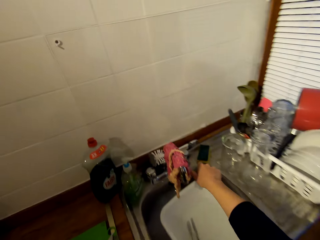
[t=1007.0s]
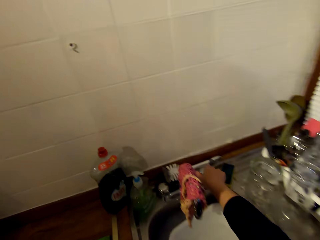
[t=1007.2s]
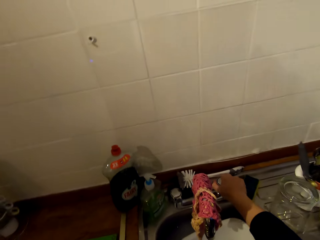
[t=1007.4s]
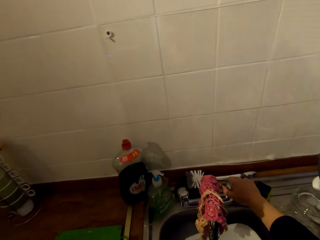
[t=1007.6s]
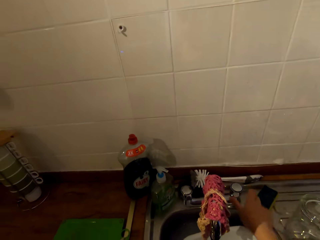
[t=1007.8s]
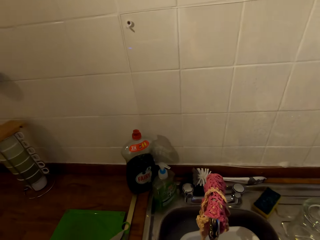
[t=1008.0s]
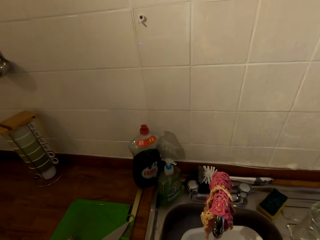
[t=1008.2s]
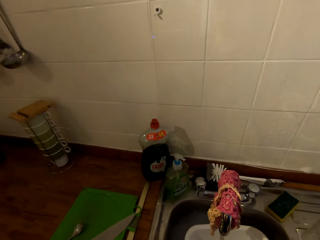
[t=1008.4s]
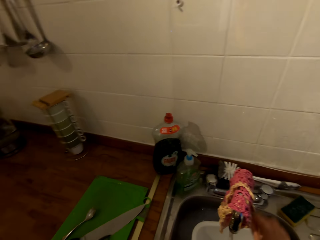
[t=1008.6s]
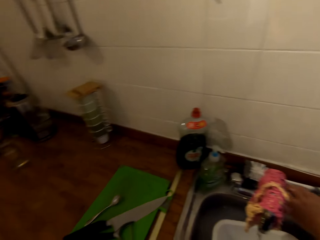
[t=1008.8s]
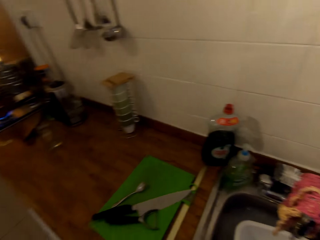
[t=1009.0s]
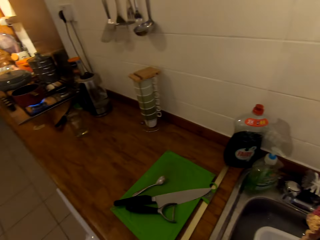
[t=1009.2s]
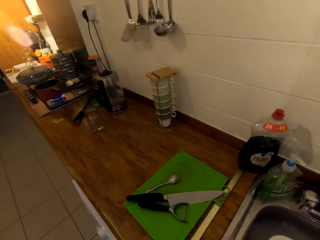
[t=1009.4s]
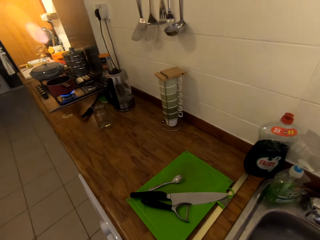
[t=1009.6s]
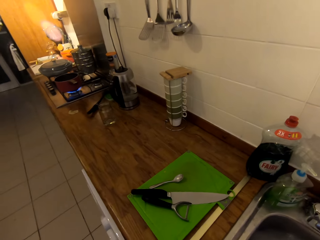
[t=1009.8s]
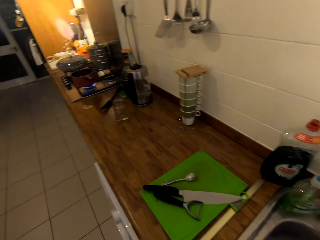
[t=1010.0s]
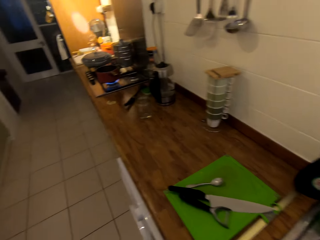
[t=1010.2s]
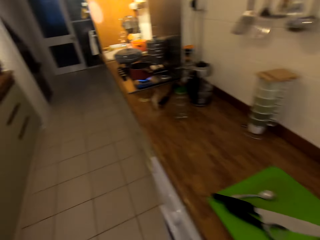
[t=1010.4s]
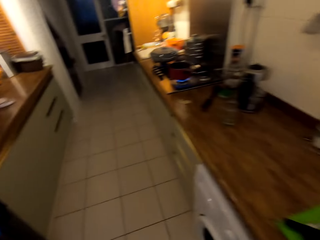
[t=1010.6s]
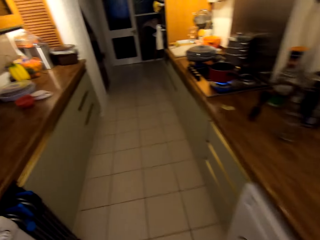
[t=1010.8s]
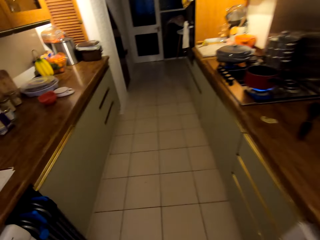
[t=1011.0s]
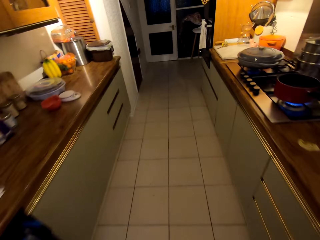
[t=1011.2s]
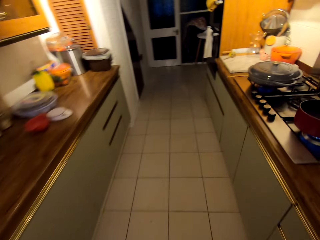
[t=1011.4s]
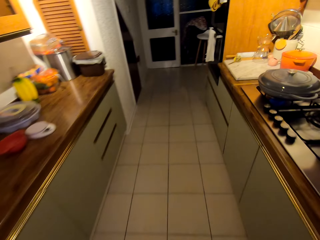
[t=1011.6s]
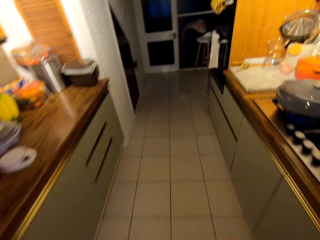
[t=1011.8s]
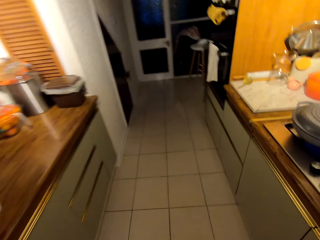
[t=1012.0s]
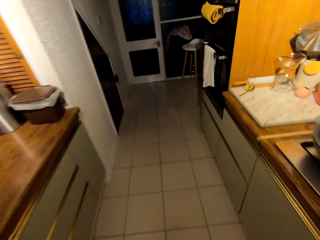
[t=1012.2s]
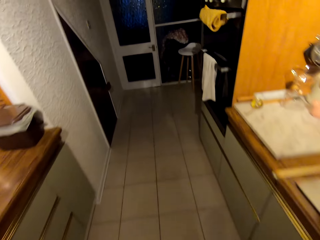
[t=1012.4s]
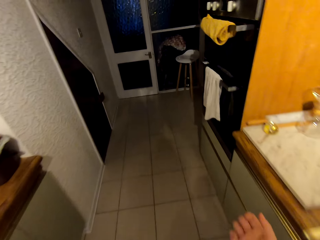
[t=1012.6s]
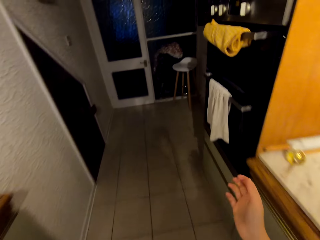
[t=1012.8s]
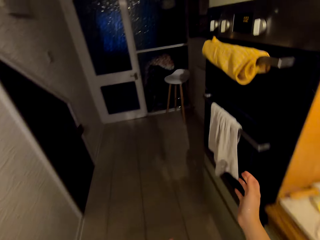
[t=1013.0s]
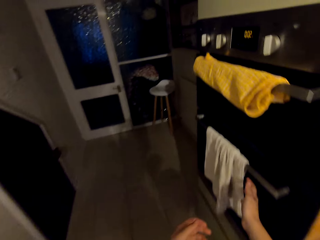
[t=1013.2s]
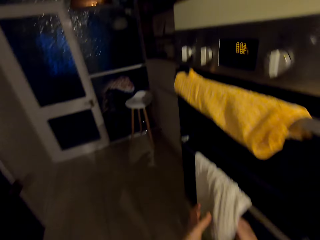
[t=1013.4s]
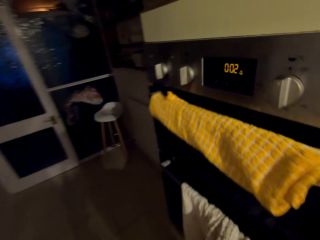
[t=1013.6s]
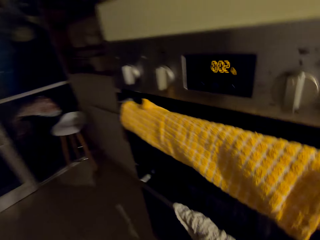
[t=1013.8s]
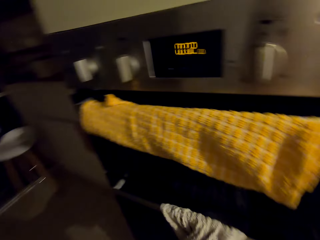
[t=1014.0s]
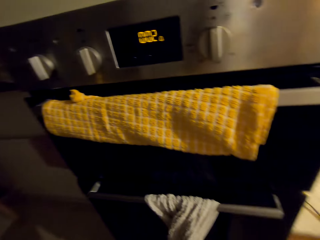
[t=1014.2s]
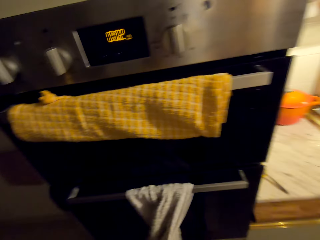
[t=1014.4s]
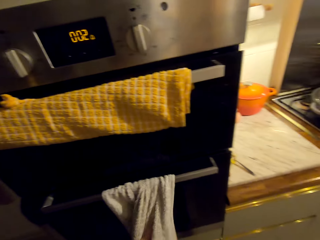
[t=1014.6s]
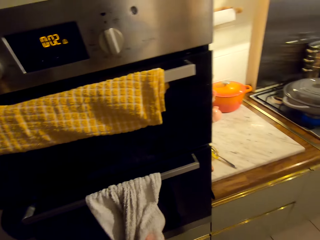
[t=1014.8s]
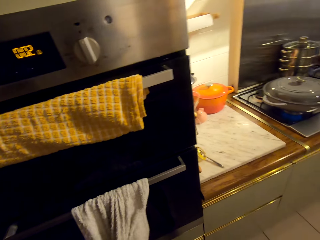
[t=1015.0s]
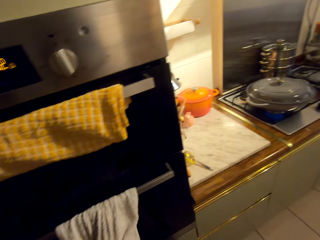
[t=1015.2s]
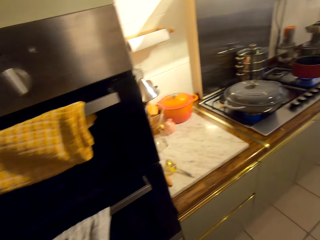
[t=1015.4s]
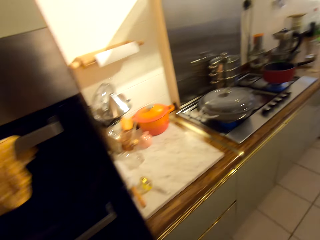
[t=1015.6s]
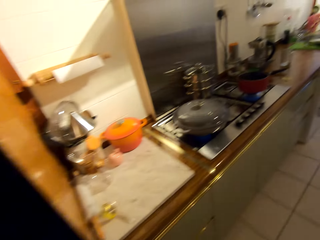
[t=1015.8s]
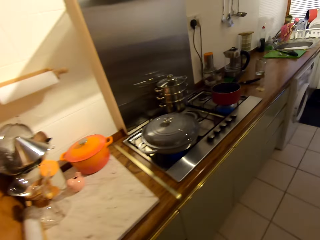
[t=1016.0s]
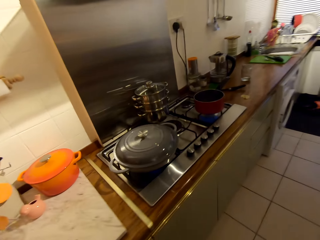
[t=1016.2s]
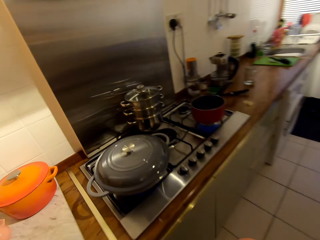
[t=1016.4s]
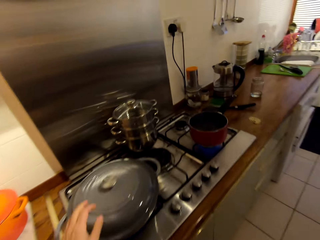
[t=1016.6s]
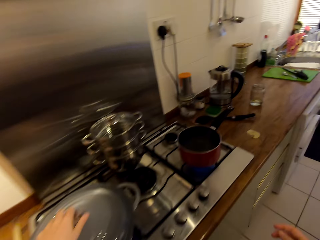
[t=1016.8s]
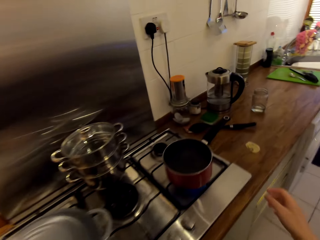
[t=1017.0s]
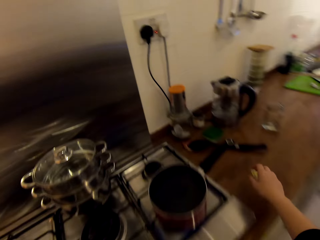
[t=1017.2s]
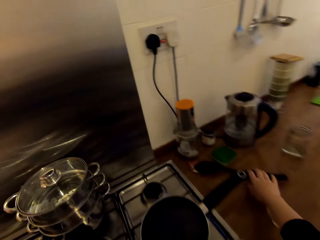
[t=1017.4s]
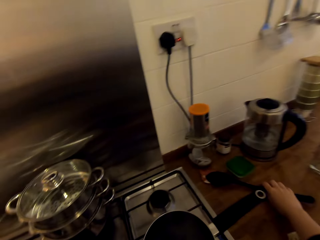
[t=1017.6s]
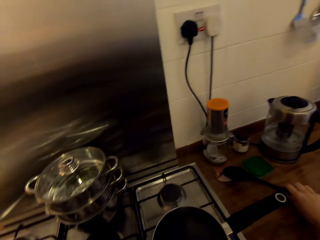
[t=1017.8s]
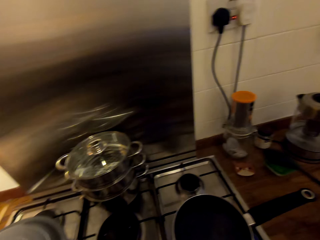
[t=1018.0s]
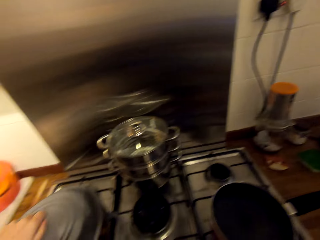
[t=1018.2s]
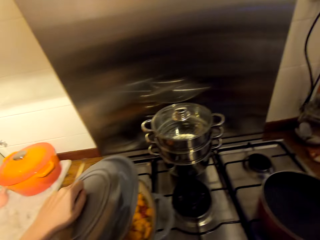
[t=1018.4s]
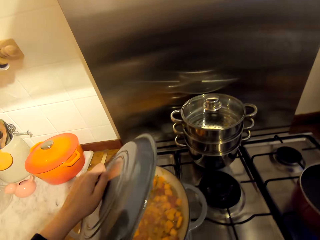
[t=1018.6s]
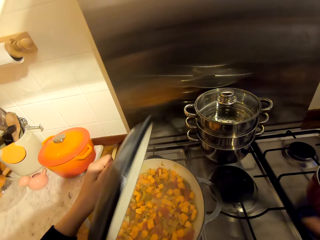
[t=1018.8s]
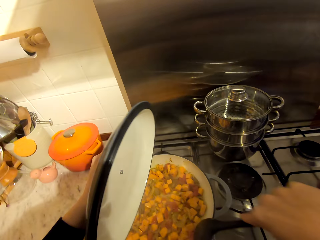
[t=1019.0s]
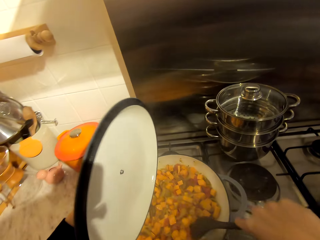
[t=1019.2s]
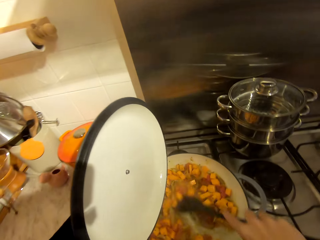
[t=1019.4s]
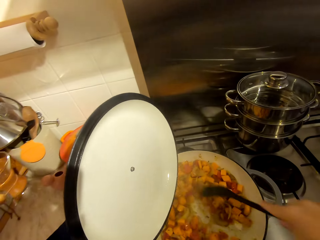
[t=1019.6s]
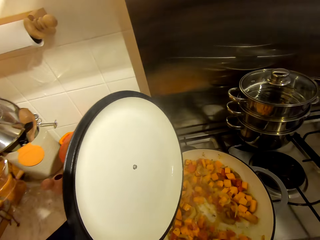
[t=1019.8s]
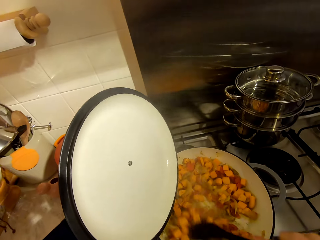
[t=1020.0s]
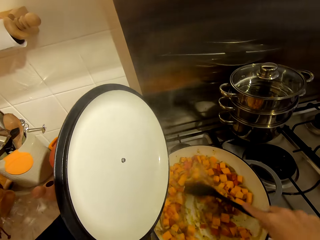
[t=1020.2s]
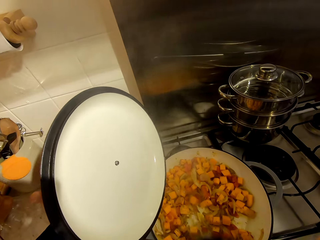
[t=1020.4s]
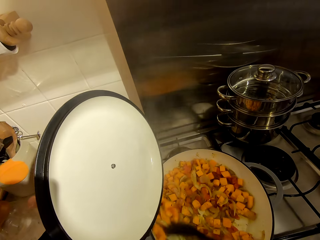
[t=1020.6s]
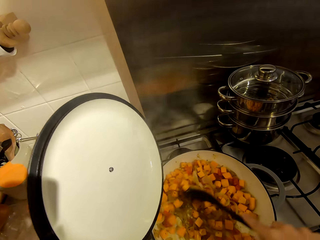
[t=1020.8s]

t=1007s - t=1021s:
The camera wearer opens the tap. She stares at the counter. She washes hands with water. She walks towards the oven. She wipes her hands with the hand towel. She turns around the kitchen. She walks towards the counter. She picks up the spoon from the counter, removes the lid from the pot, and stirs the stew with the spoon.

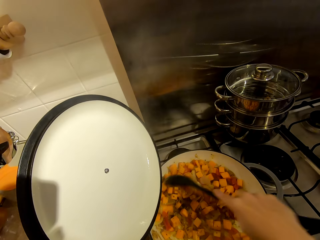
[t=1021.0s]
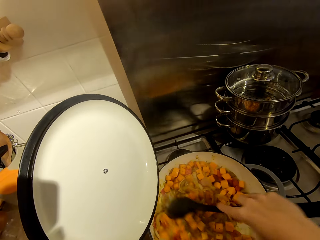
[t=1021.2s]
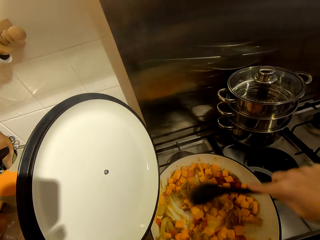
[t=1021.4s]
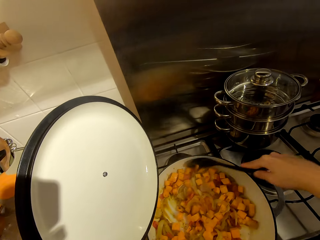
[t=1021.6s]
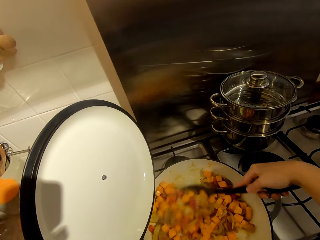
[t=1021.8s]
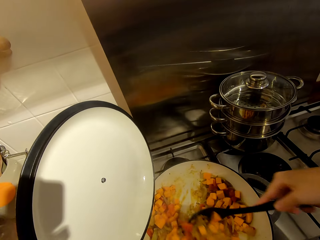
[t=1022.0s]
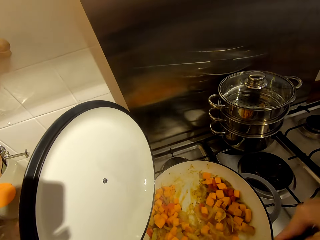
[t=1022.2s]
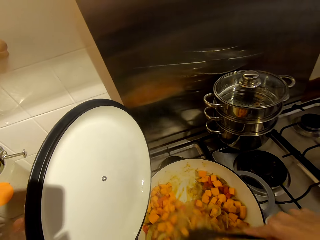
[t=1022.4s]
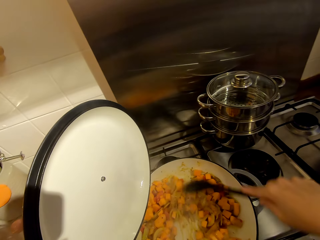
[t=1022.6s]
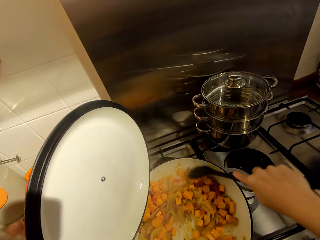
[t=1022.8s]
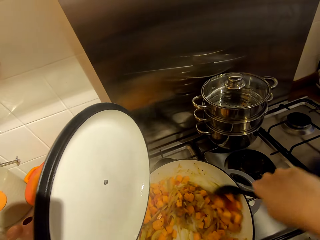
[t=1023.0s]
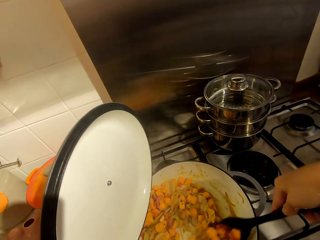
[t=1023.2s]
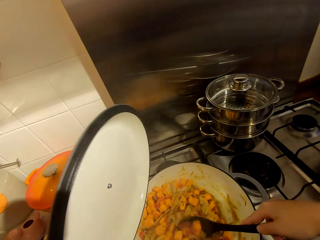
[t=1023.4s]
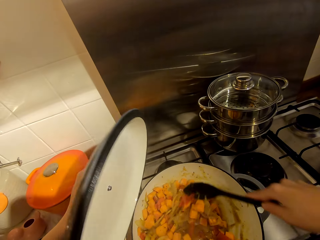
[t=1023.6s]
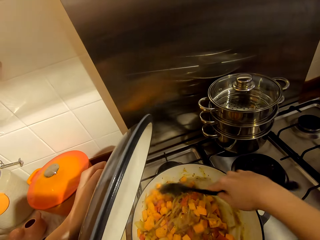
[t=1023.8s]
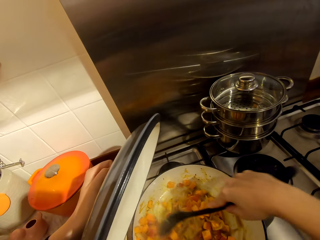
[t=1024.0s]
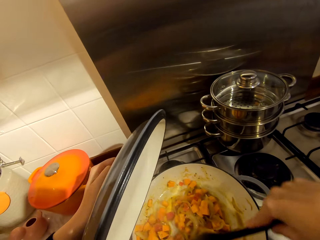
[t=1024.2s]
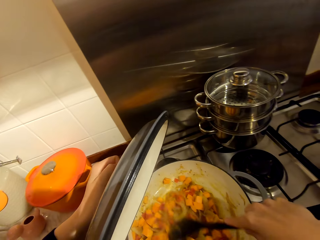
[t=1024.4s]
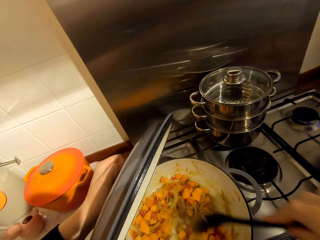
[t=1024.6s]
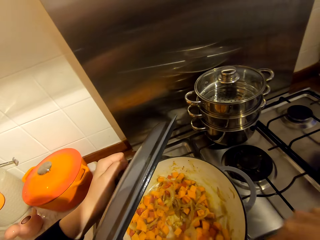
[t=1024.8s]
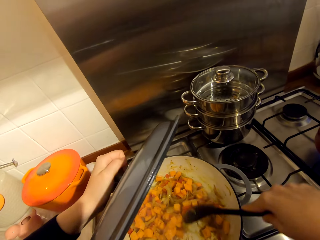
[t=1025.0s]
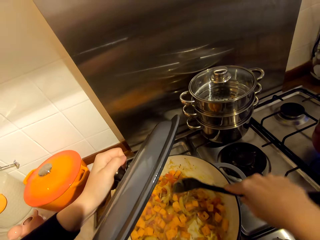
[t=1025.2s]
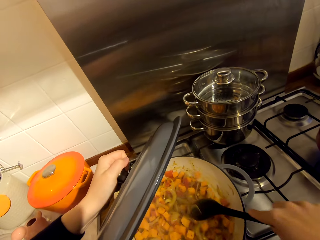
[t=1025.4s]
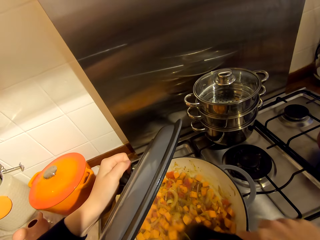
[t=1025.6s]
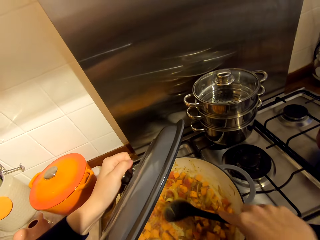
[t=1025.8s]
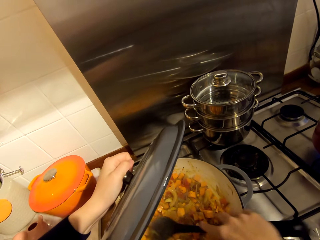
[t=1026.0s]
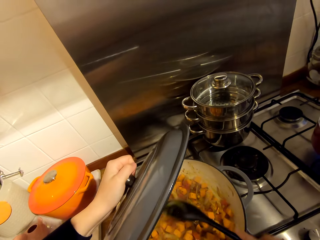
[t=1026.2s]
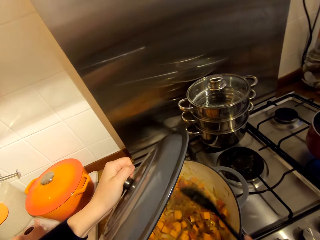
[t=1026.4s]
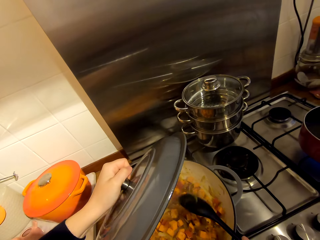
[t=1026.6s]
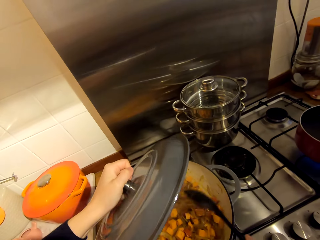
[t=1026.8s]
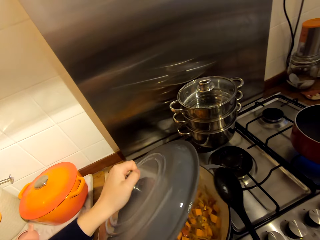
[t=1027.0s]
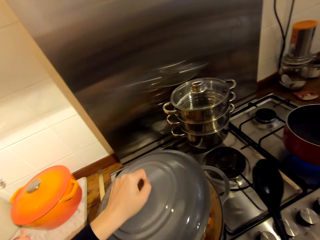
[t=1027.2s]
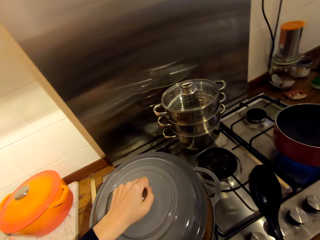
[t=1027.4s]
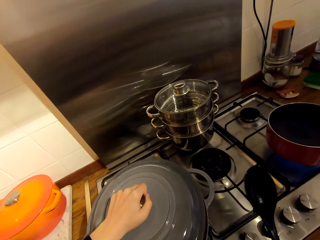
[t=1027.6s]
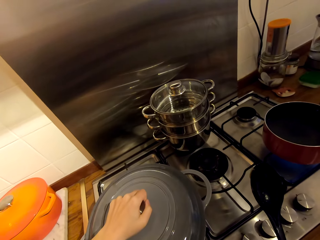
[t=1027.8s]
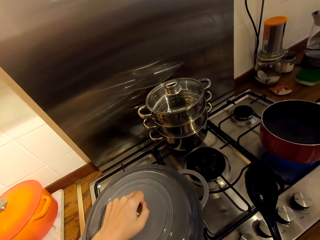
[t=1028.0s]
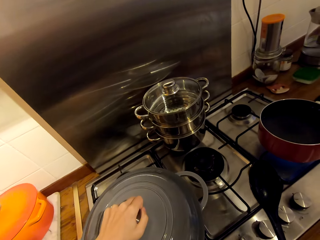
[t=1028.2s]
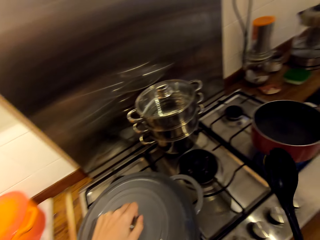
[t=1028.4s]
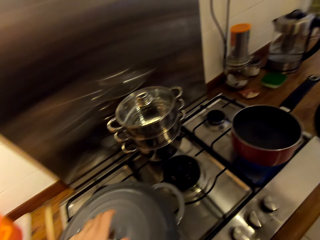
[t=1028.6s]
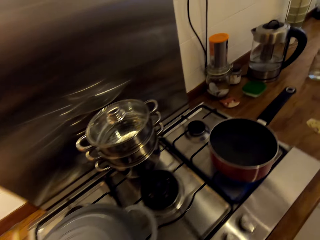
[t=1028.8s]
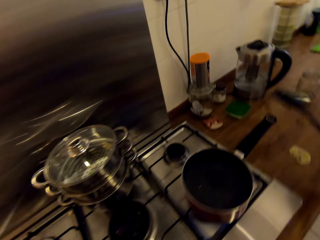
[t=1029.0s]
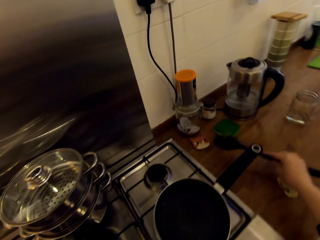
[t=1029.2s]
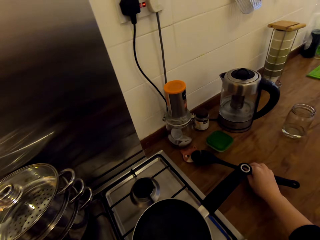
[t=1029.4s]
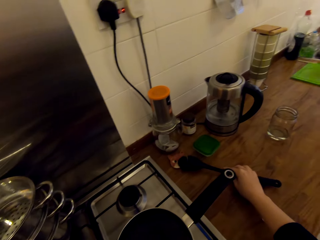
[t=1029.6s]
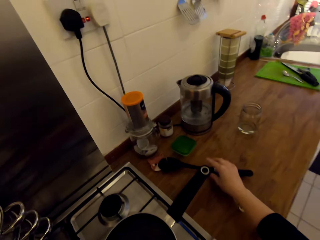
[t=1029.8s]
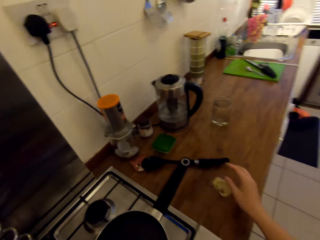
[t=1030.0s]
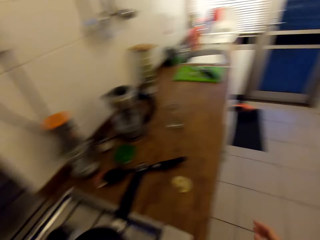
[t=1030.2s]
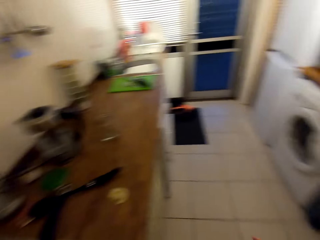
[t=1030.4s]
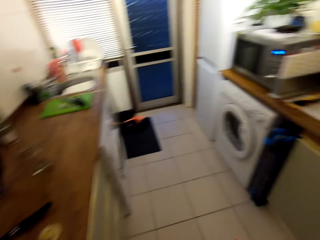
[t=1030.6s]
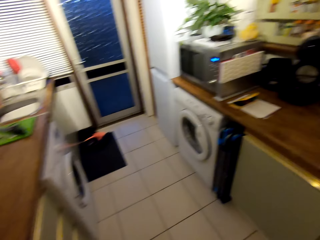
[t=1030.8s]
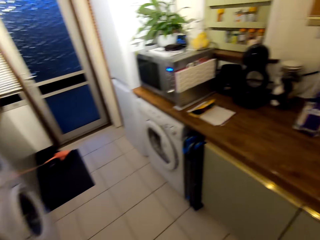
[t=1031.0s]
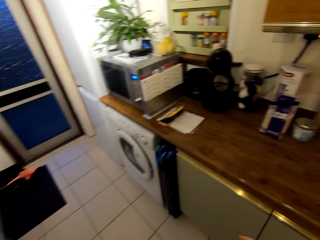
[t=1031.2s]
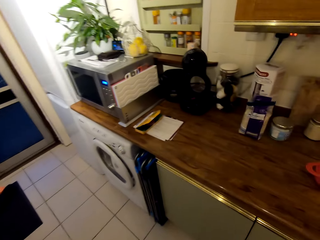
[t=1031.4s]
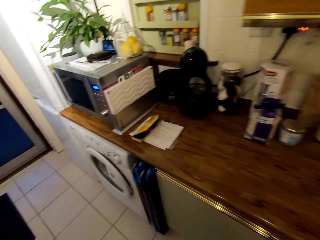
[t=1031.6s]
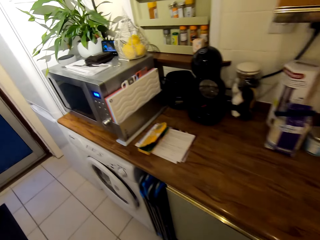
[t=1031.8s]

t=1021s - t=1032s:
The camera wearer hits the spoon on the pot's edge. They cover the pot with the lid, place the spoon on the counter, and walk towards the microwave. They turn around the kitchen.
